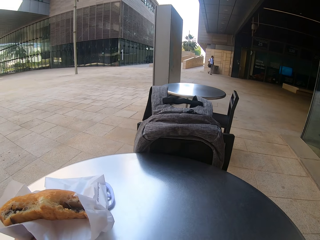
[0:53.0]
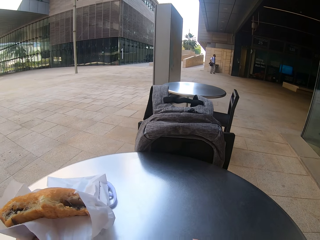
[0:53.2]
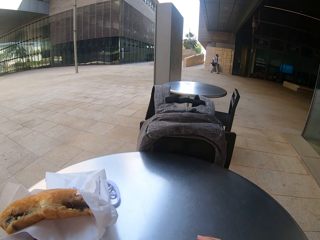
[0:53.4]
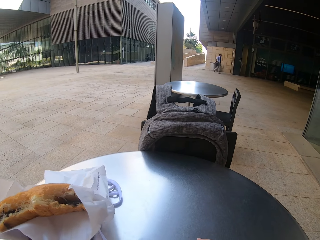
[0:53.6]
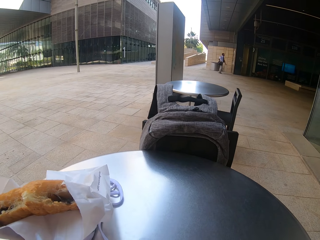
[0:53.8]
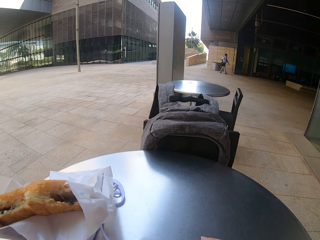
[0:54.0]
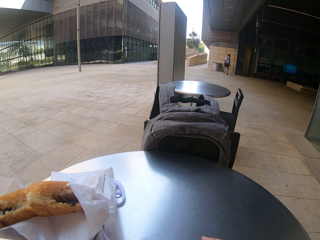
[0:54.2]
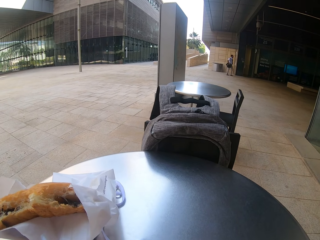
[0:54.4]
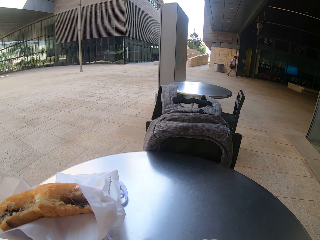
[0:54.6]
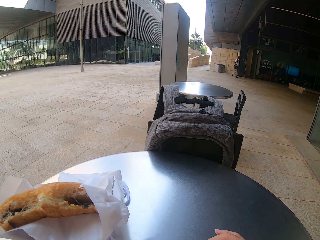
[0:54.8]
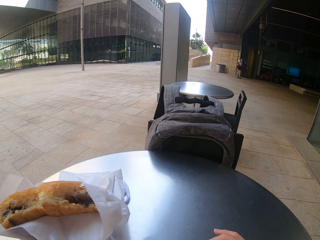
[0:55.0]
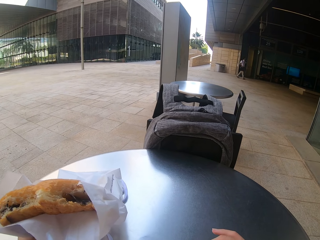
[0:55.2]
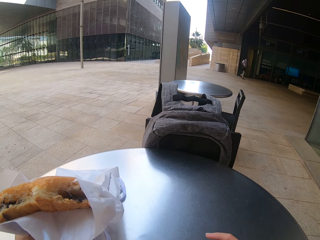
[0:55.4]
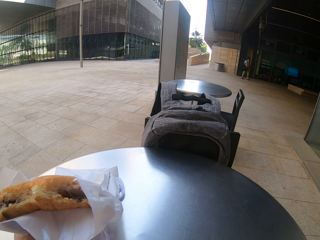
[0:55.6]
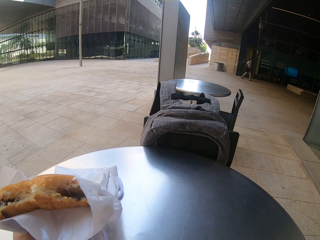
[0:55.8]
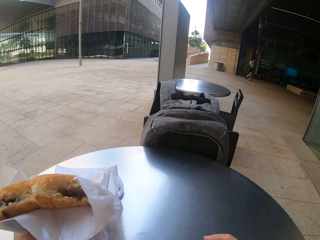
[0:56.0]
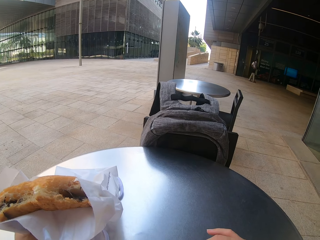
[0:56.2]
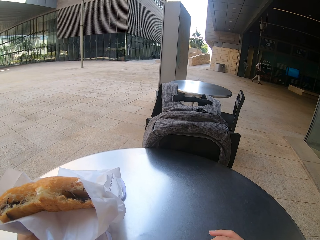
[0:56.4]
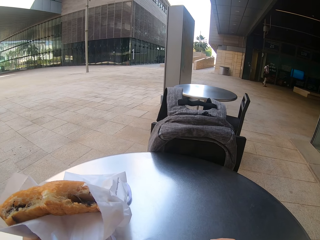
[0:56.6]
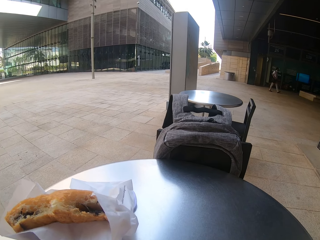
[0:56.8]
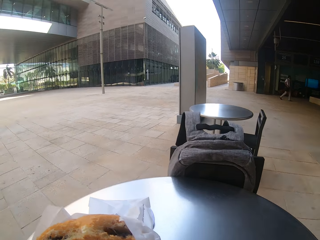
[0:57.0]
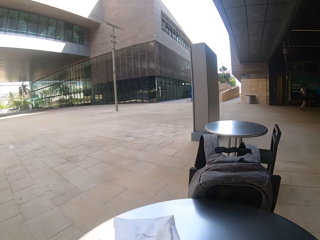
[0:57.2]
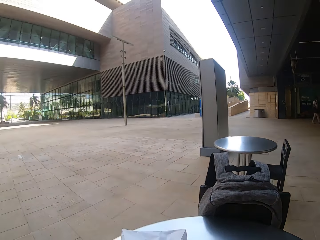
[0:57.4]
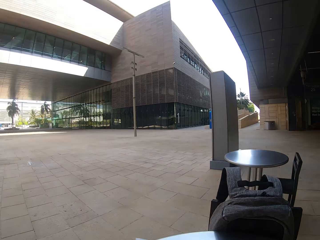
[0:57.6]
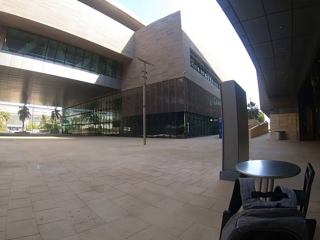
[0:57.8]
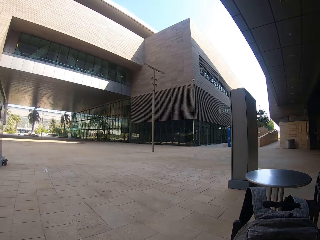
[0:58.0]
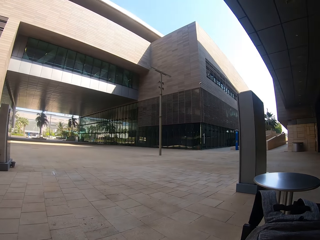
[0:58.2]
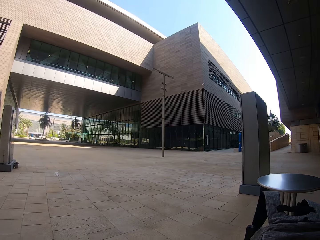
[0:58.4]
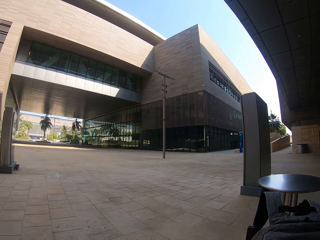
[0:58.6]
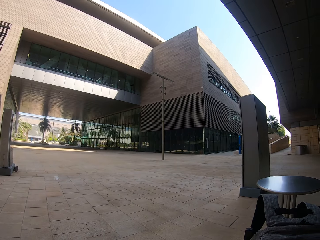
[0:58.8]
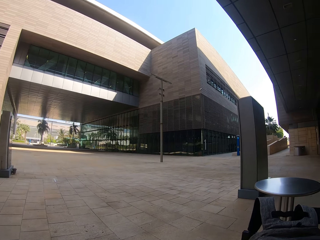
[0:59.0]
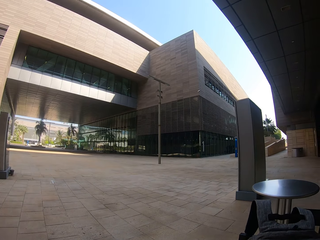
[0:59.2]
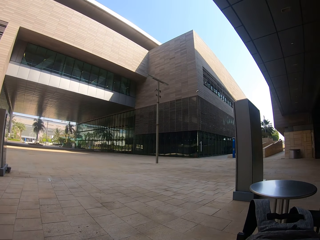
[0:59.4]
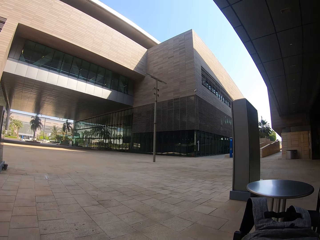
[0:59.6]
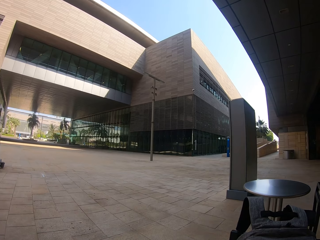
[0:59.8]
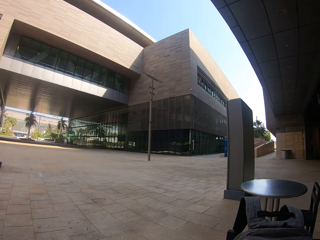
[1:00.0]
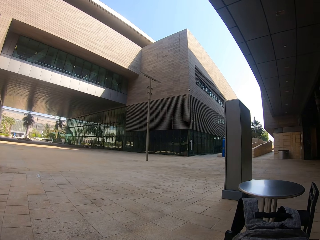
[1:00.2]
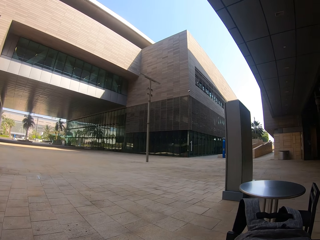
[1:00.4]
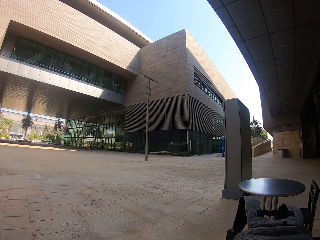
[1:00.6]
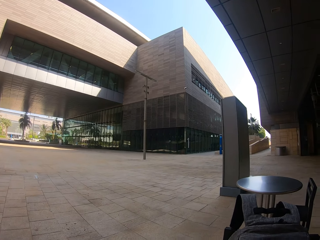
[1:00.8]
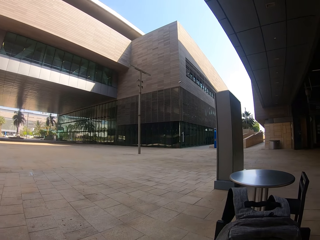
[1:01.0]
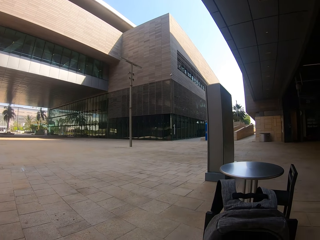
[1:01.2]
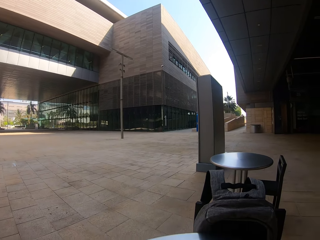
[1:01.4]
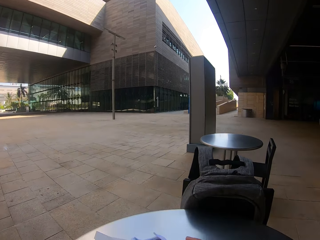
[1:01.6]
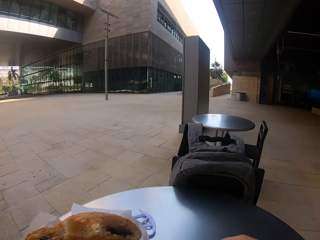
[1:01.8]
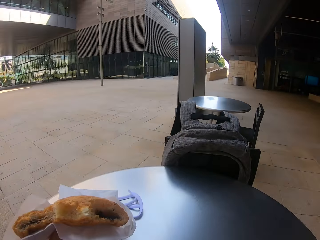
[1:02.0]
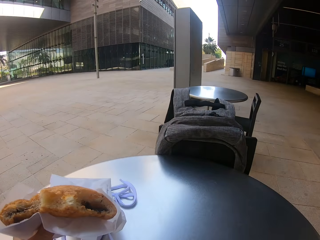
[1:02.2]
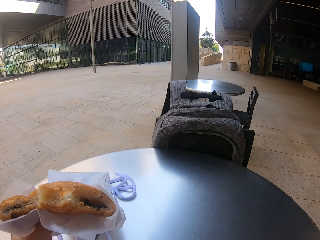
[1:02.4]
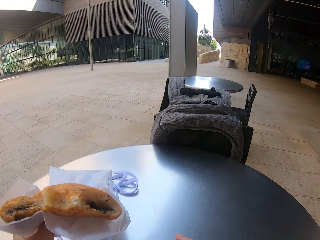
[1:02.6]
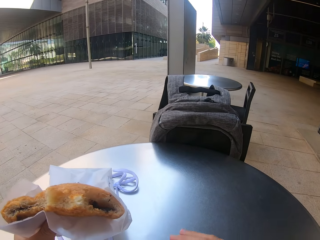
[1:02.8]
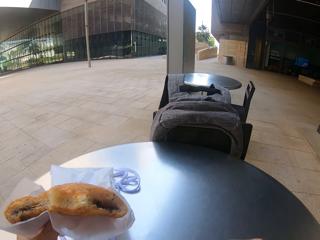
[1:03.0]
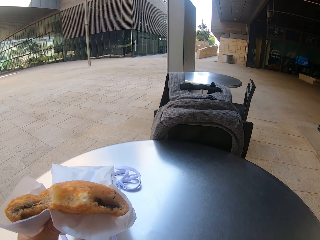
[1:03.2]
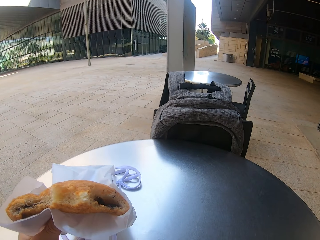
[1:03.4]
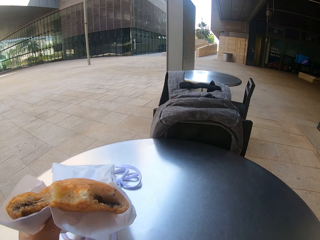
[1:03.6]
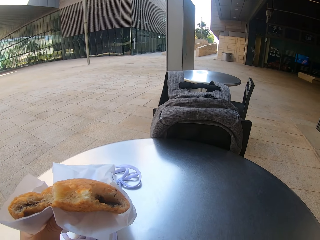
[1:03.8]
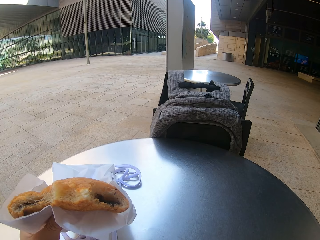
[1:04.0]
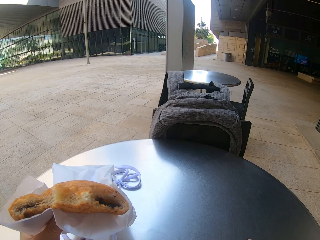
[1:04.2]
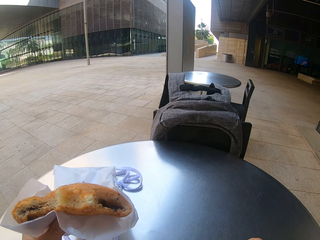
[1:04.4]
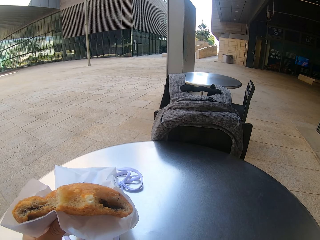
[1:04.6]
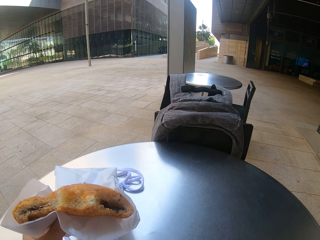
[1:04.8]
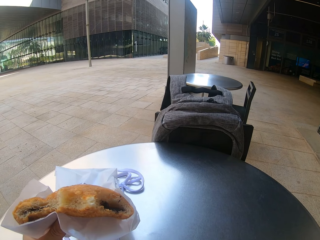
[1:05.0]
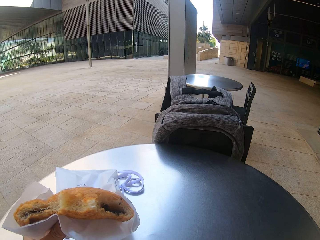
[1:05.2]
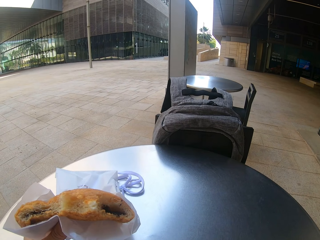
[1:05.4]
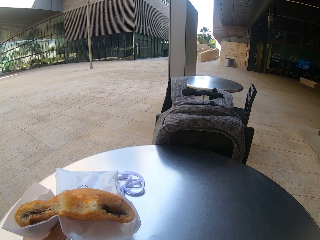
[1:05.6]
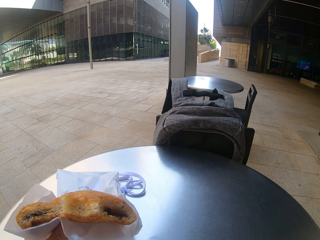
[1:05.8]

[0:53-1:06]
A man walks in an open space. The camera wearer bites a snack and uses the phone.

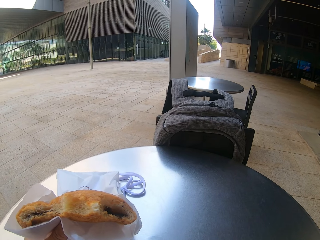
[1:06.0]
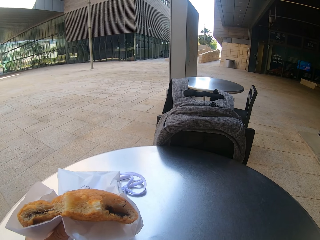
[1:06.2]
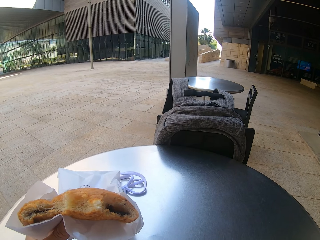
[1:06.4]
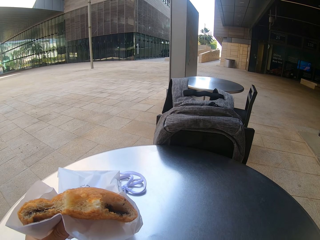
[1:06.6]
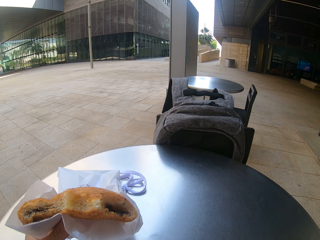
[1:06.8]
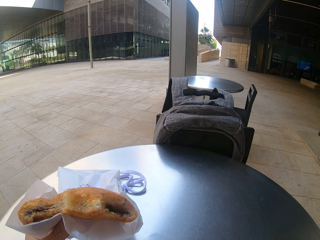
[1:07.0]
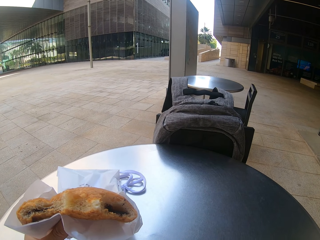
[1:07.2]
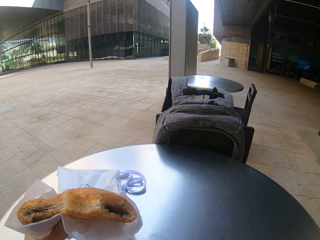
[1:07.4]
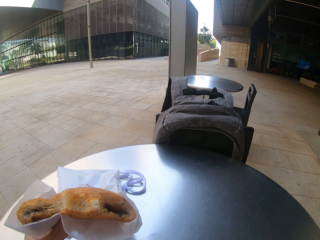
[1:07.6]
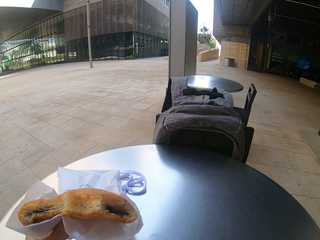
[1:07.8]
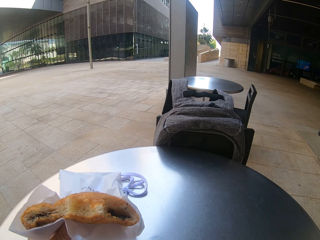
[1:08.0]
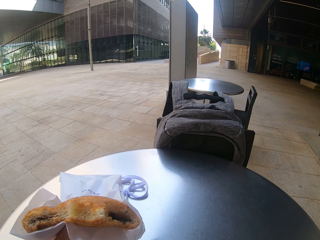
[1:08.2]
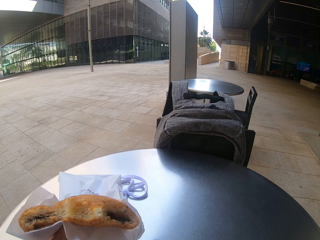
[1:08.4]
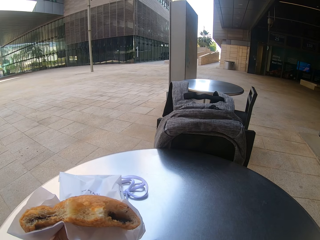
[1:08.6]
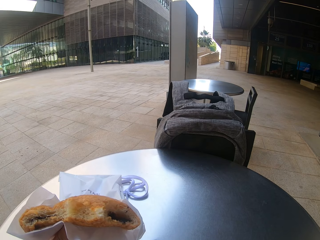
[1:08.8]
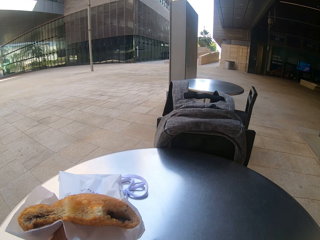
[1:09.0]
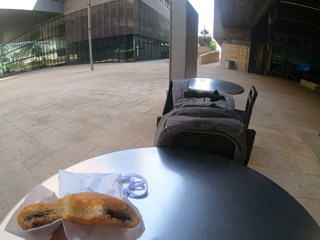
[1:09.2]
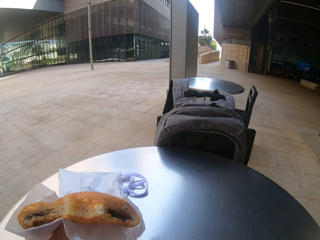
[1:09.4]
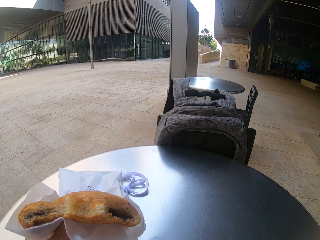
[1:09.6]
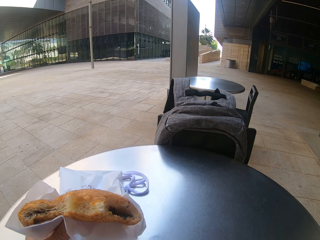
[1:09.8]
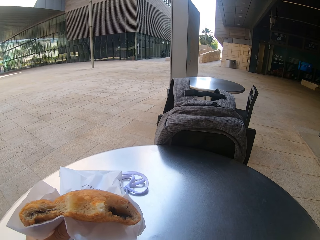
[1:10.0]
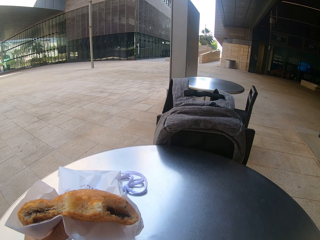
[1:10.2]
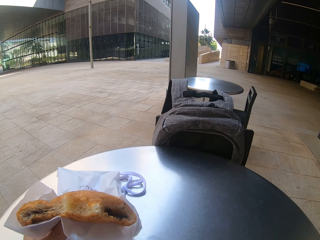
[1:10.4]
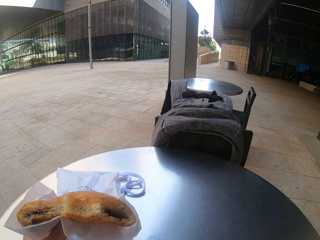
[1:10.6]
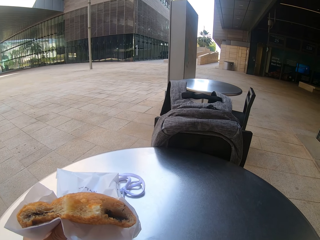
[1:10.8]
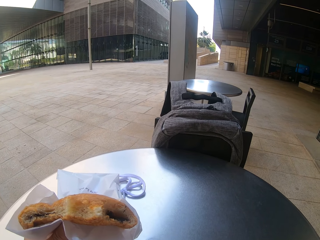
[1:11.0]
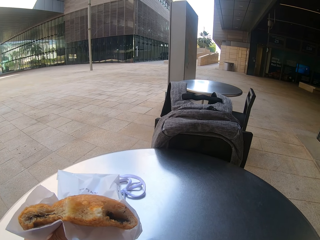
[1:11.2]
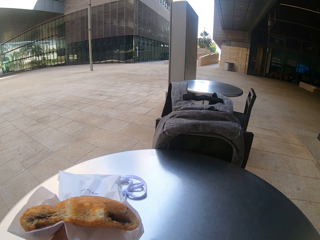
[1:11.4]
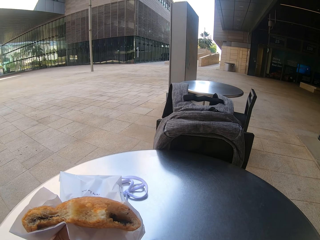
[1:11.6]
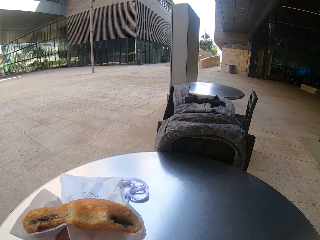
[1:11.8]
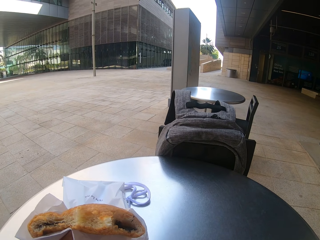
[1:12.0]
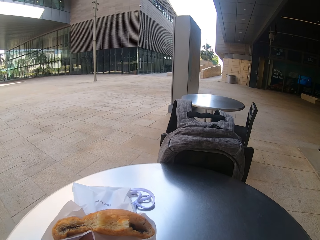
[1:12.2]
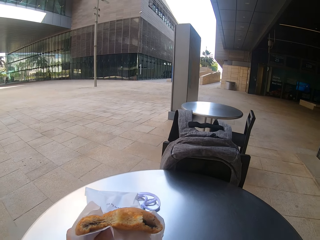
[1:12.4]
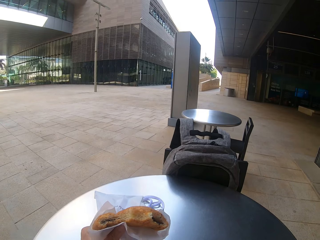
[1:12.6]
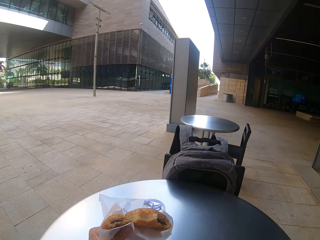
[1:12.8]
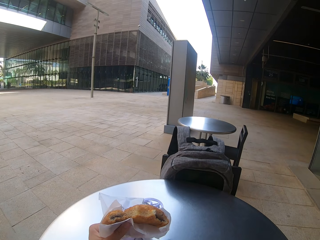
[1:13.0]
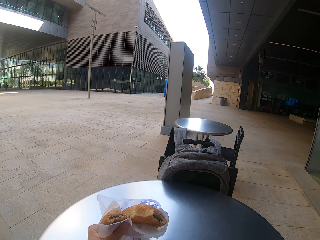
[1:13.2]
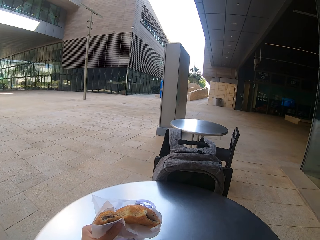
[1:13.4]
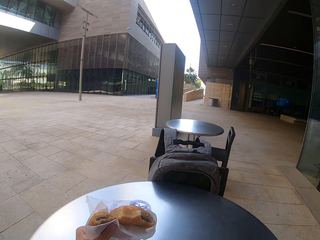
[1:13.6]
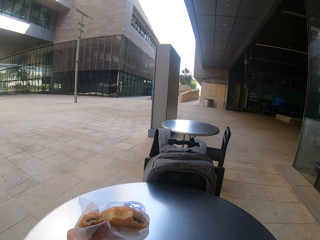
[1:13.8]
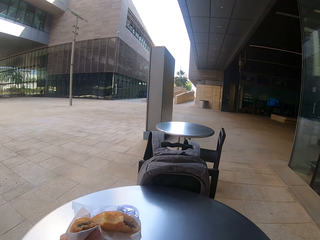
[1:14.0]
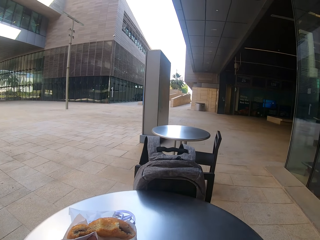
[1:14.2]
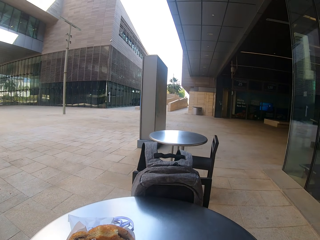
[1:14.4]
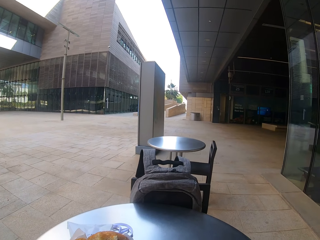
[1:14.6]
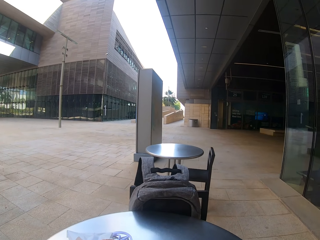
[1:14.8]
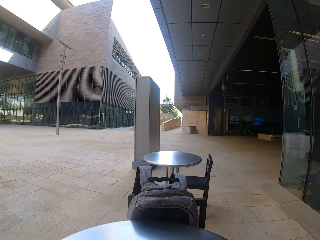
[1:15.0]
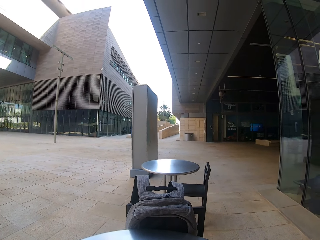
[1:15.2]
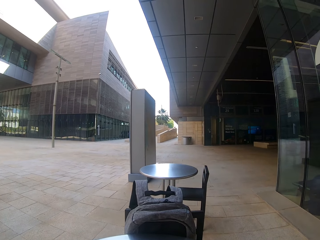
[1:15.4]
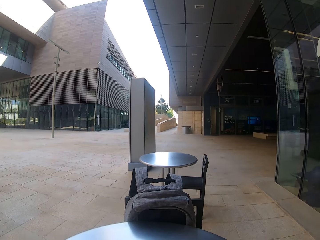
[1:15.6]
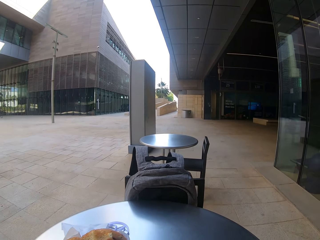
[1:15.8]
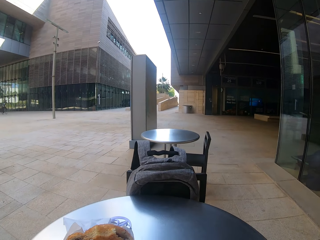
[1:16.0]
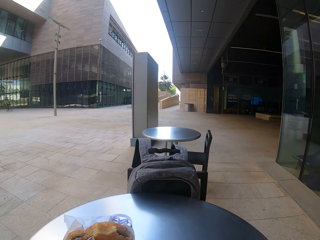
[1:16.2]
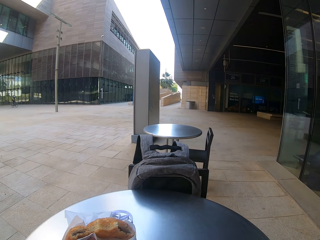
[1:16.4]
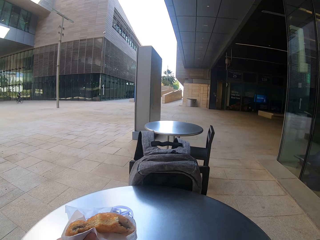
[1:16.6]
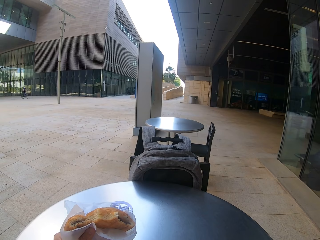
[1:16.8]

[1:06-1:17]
The camera wearer scrolls the phone.
